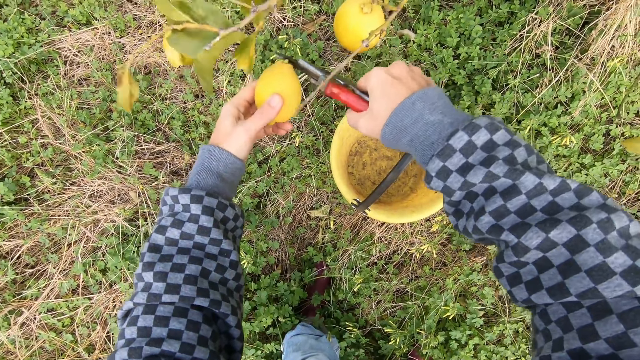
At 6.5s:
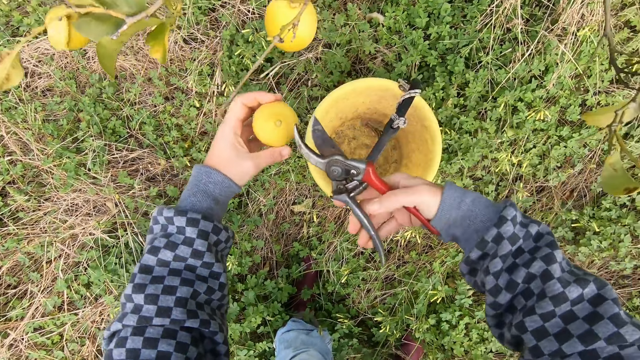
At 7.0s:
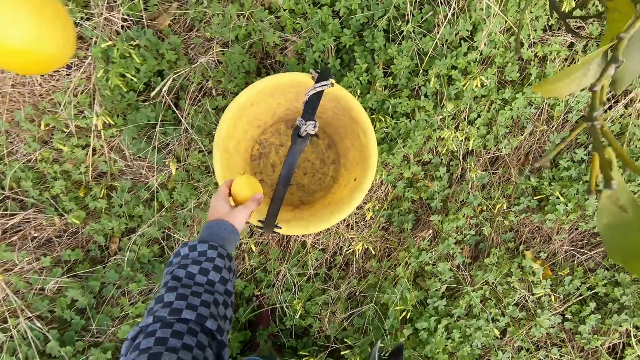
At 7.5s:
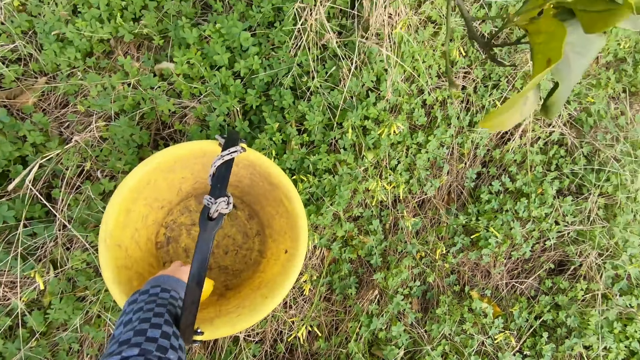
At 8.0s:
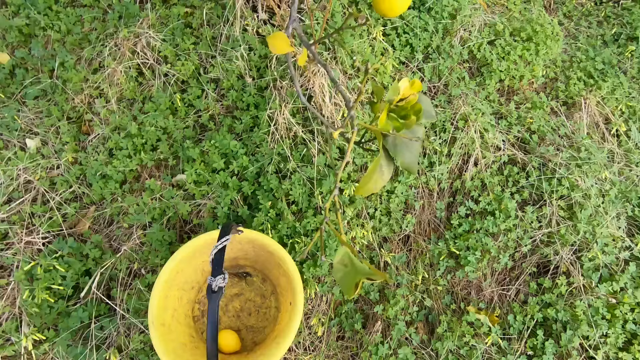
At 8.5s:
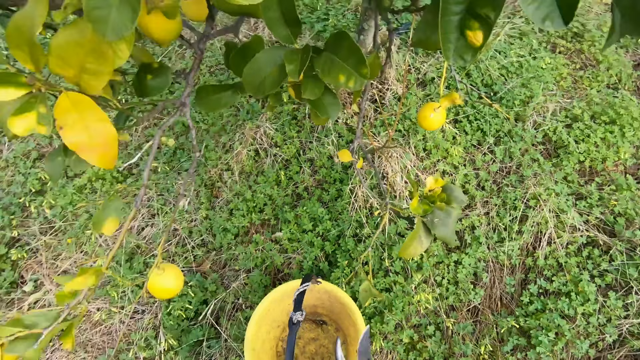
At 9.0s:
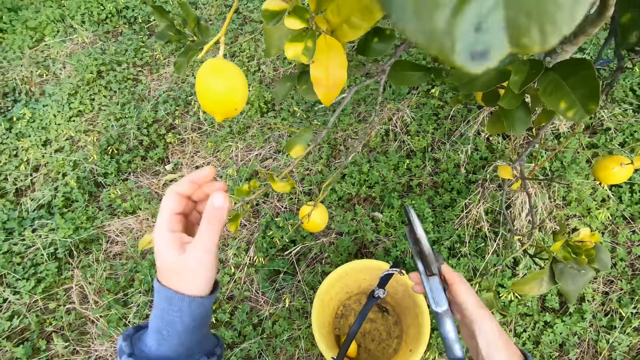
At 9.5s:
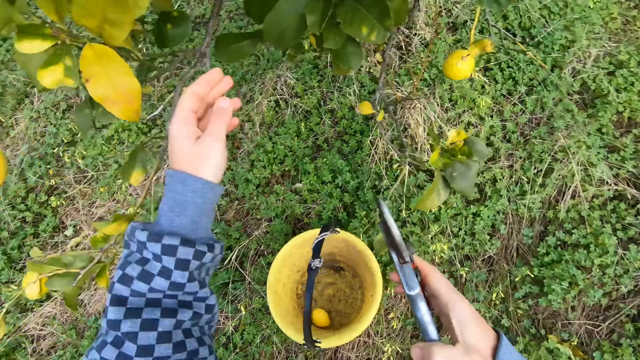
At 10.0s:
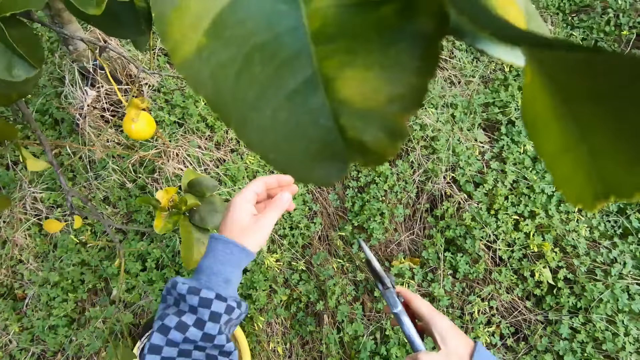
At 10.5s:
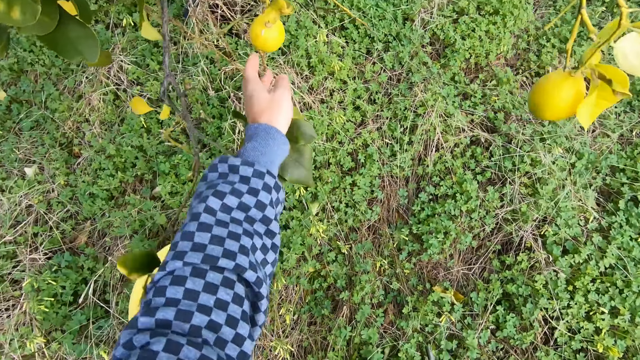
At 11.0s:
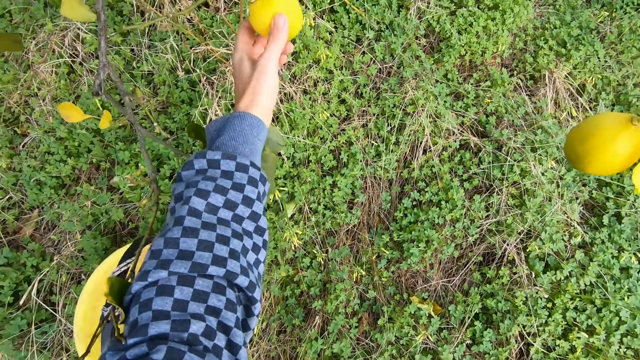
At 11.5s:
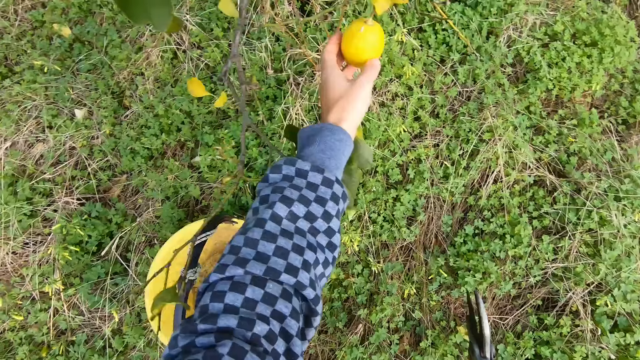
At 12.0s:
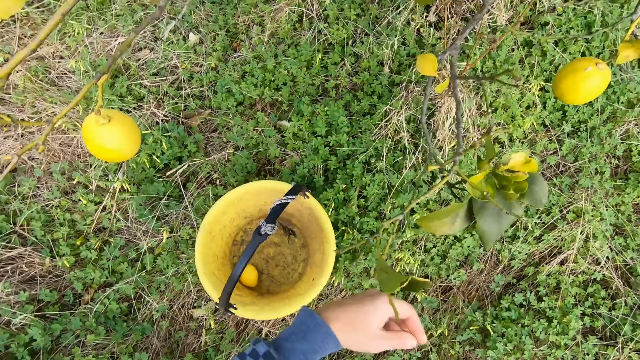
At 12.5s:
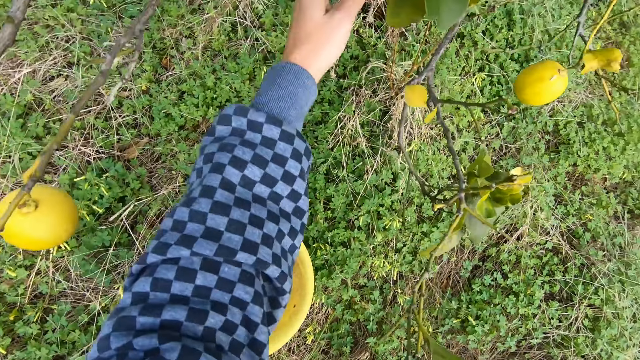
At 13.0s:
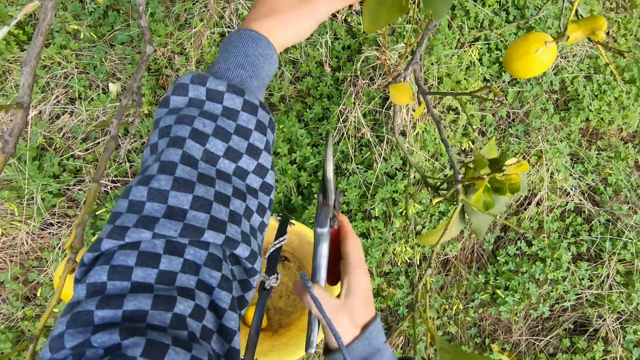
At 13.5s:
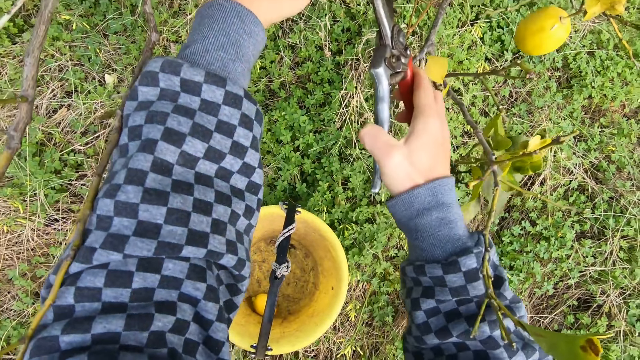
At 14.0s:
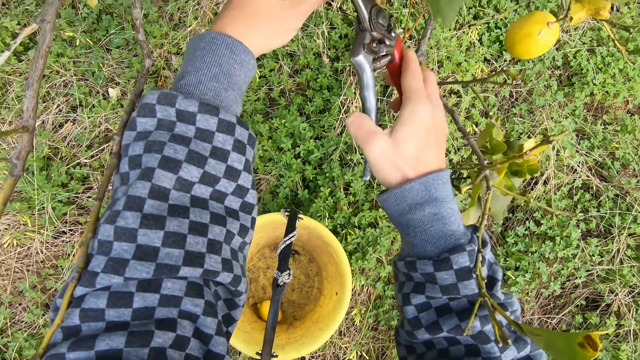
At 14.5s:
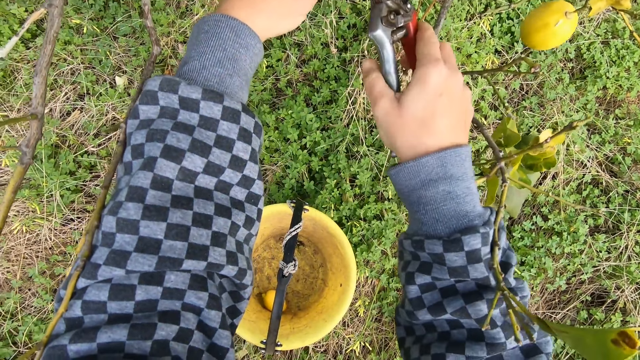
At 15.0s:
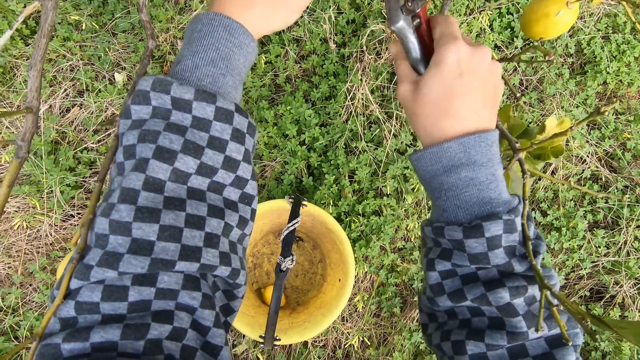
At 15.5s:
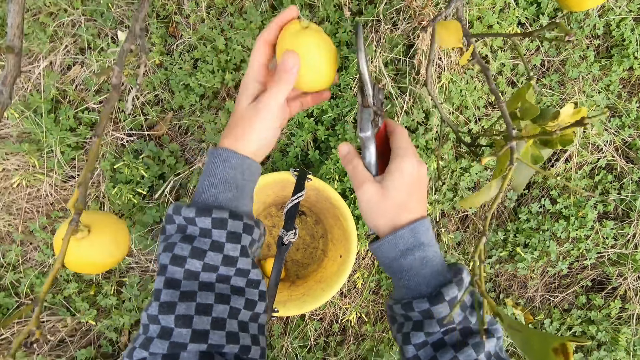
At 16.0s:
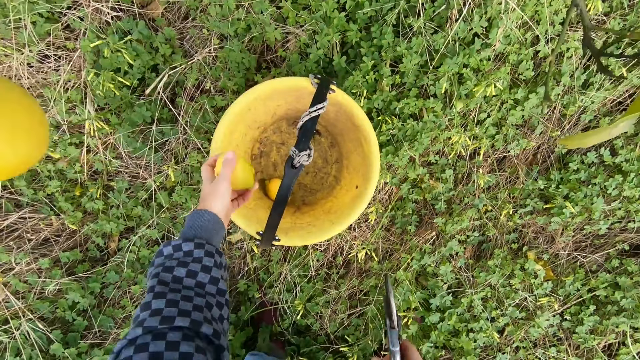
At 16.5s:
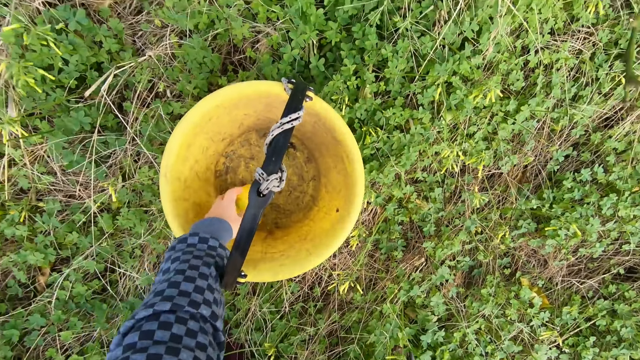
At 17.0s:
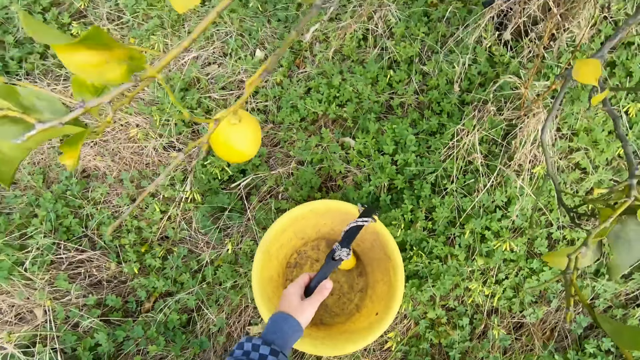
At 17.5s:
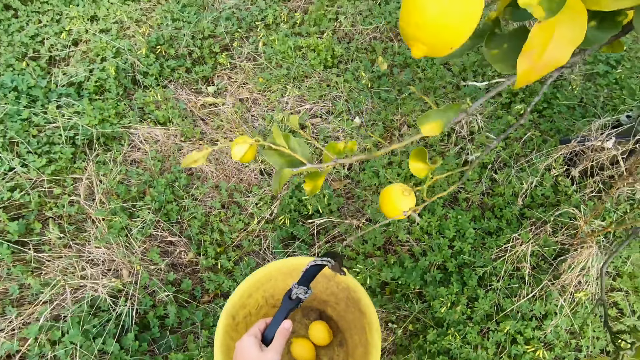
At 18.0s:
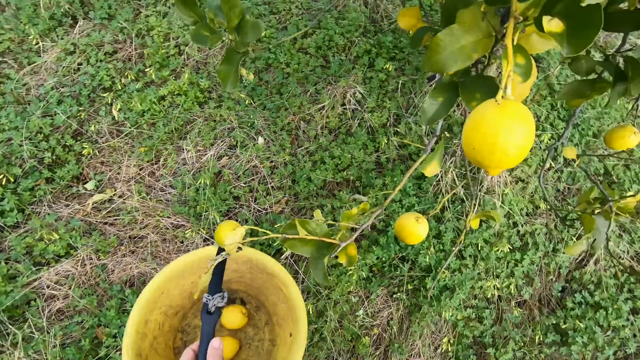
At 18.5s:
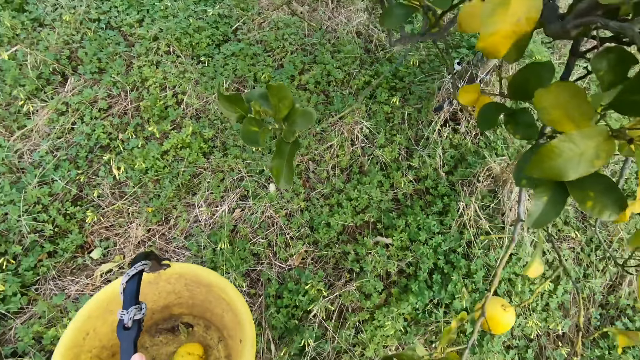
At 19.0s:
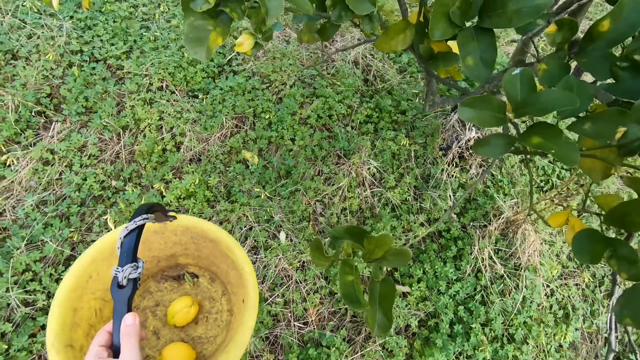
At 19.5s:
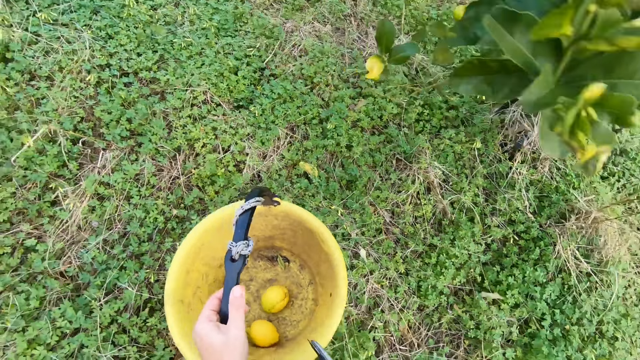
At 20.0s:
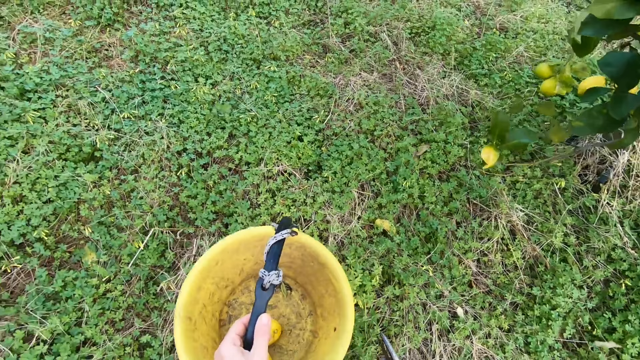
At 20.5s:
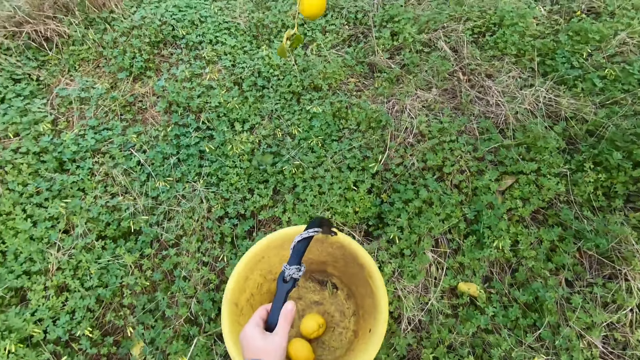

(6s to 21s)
The camera wearer drops the lemon in a bucket with his left hand. He looks around the tree and walks around under the tree. He holds a lemon on the tree with his left hand. He removes the hand from the fruit. He holds the fruit on the tree with his left hand. He cuts the fruit on the tree with a pruning shear. He drops a lemon in the bucket with his left hand. He changes the position of the bucket with his left hand. He picks up the bucket of fruits from the ground. He walks around under the tree.

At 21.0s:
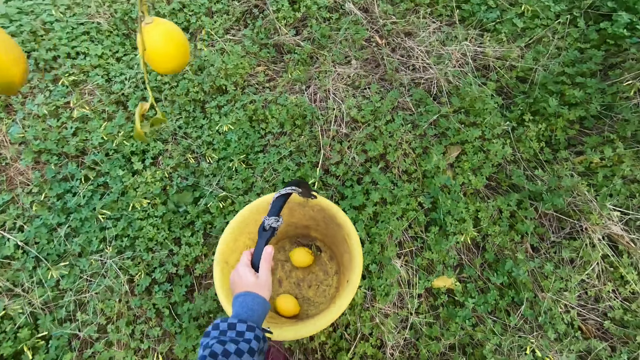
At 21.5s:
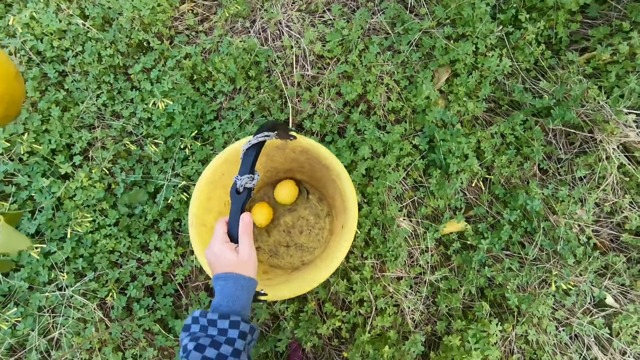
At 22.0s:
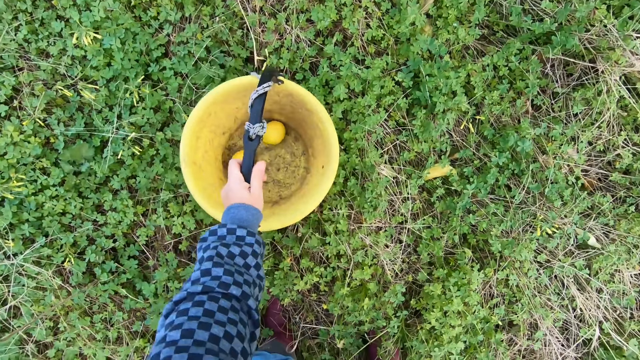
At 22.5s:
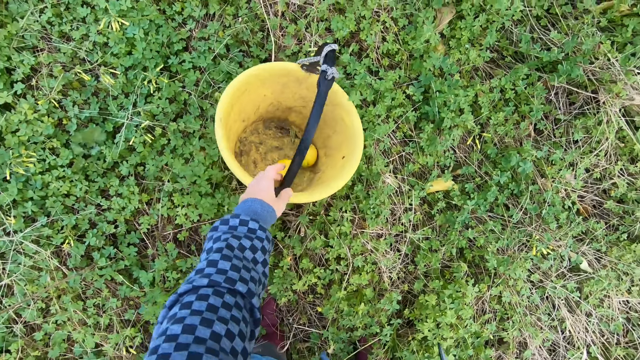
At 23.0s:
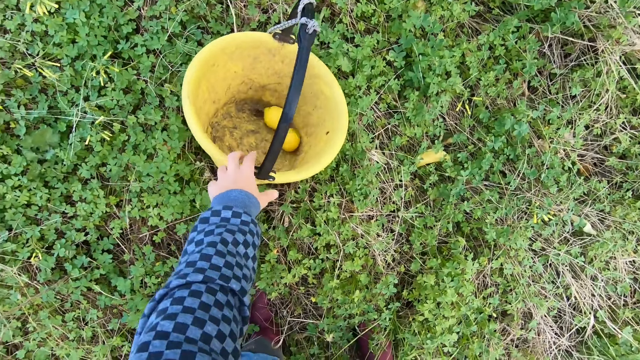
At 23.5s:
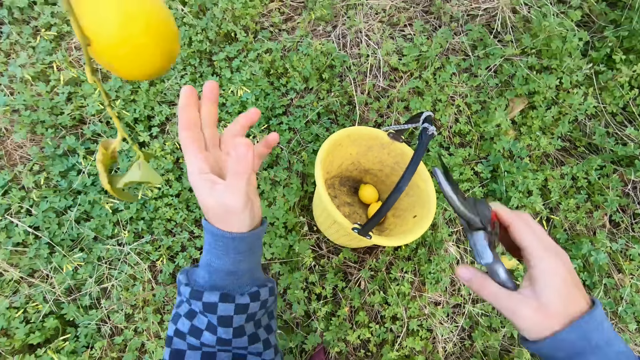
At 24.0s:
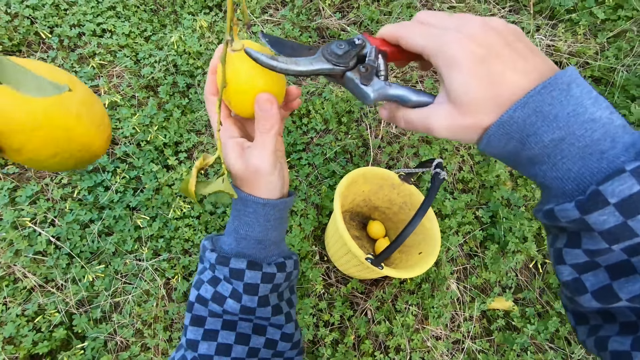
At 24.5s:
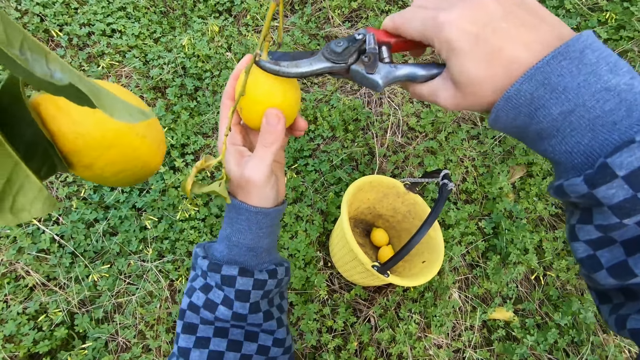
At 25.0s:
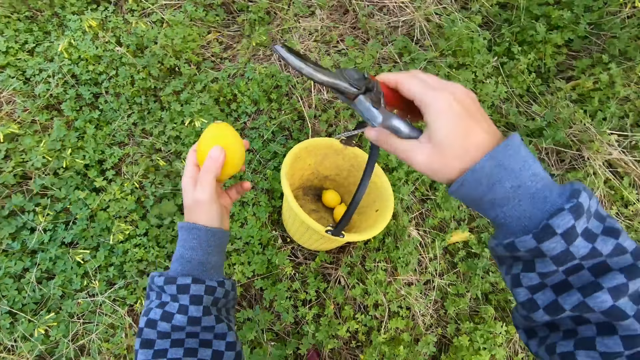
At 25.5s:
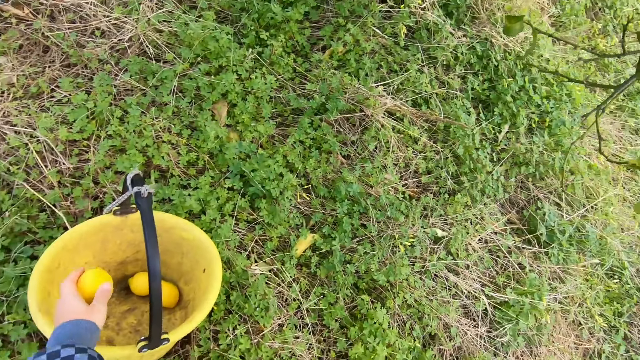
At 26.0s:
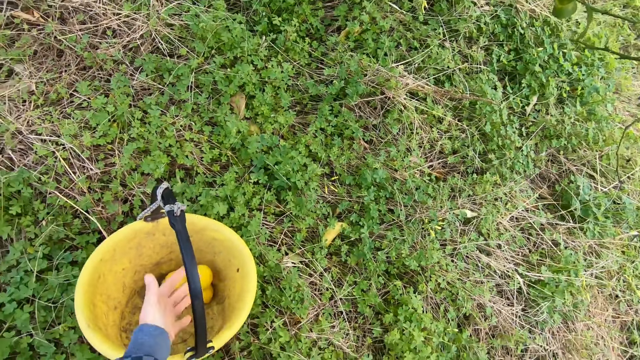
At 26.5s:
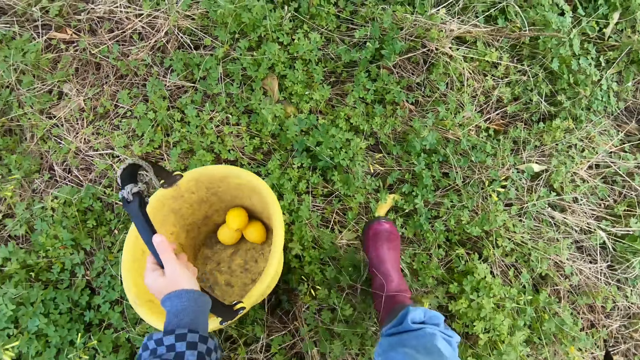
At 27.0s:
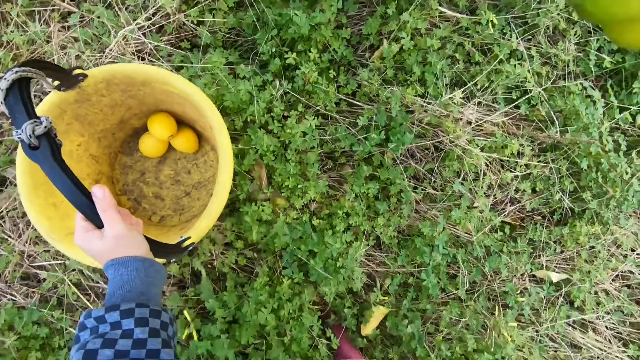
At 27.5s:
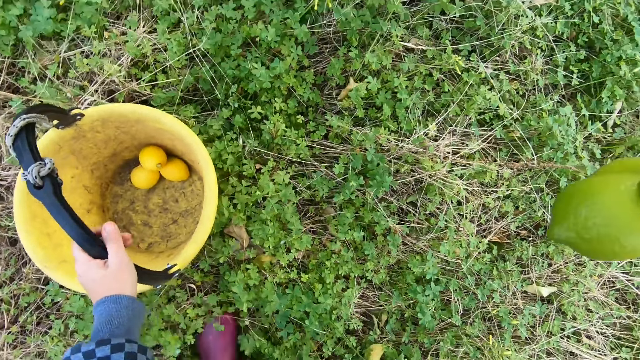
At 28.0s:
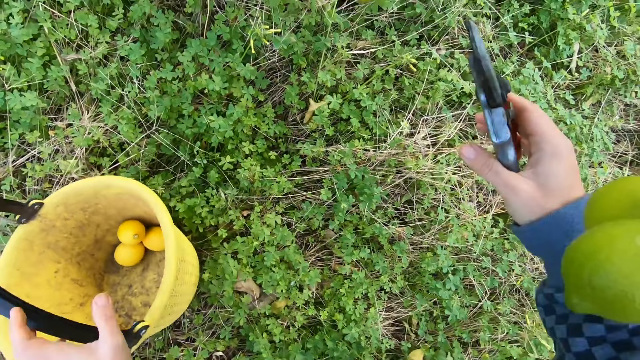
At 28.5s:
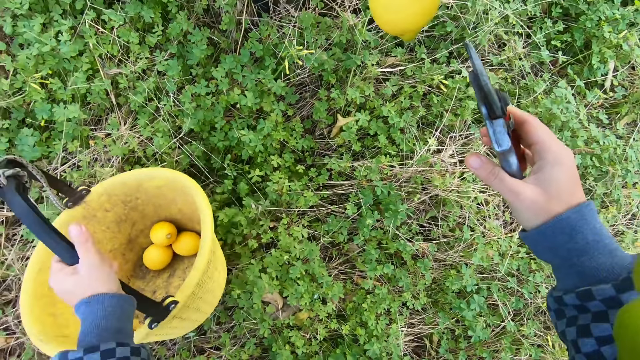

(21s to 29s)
The camera wearer puts the bucket of fruits on the ground. He holds a lemon on a tree with his left hand. He cuts the lemon with the cutter, a pruning shear, in his right hand. He drops the lemon in the bucket with his left hand. He changes the position of the bucket with his left hand. He picks up the bucket of fruits from the ground. He walks around under the tree. He puts the bucket of fruits on the ground.
